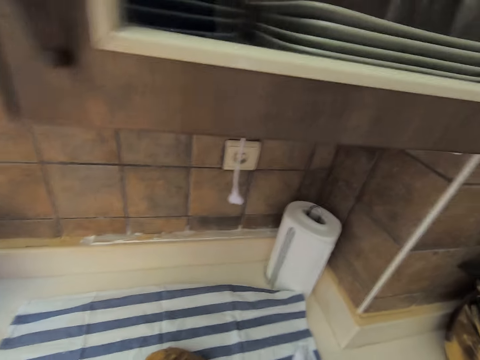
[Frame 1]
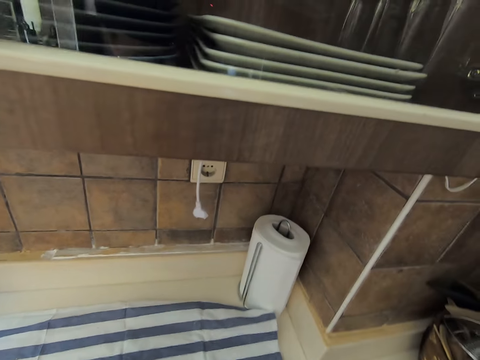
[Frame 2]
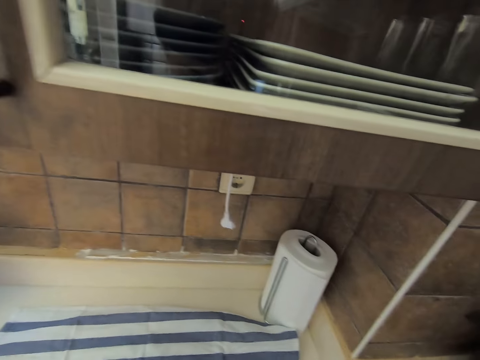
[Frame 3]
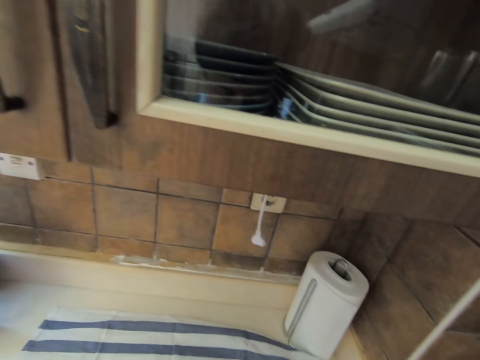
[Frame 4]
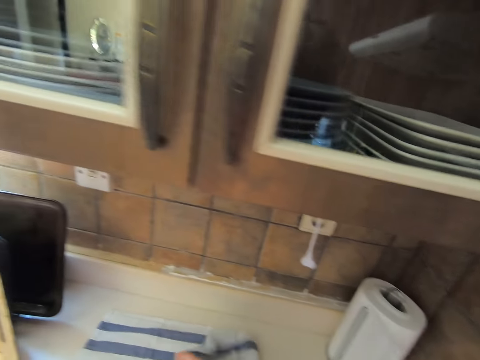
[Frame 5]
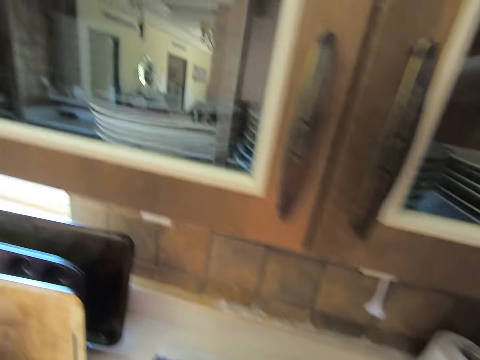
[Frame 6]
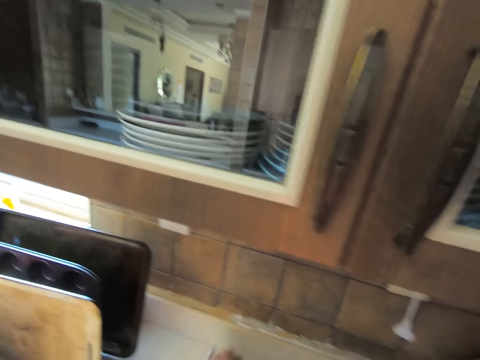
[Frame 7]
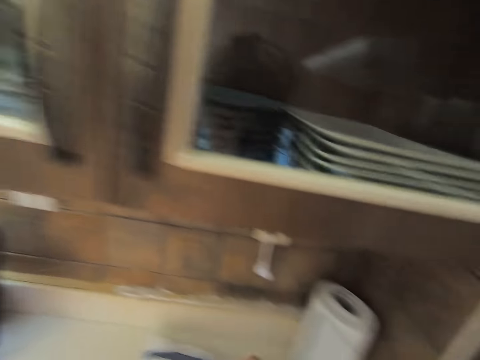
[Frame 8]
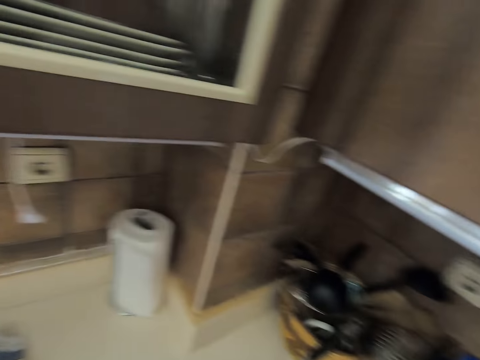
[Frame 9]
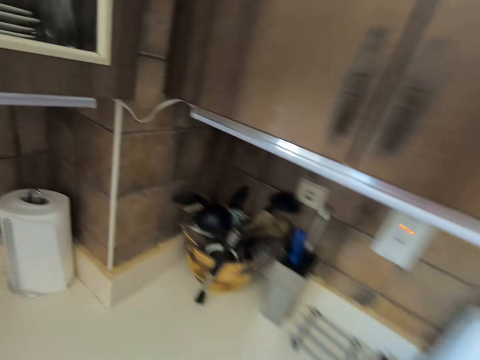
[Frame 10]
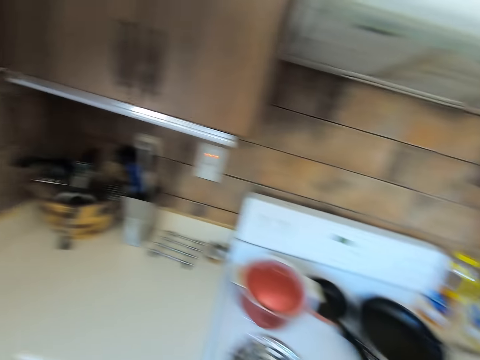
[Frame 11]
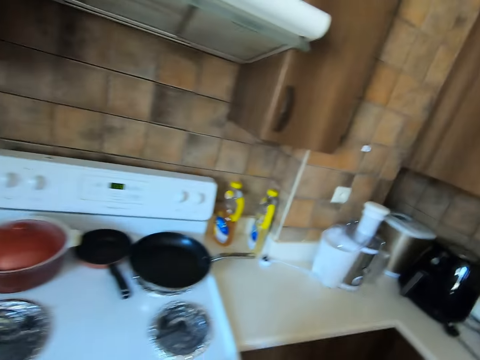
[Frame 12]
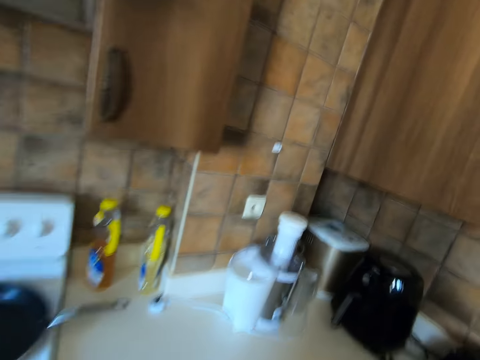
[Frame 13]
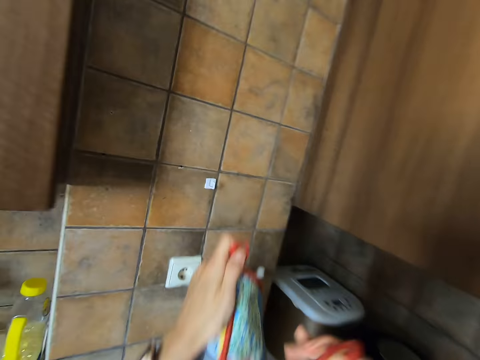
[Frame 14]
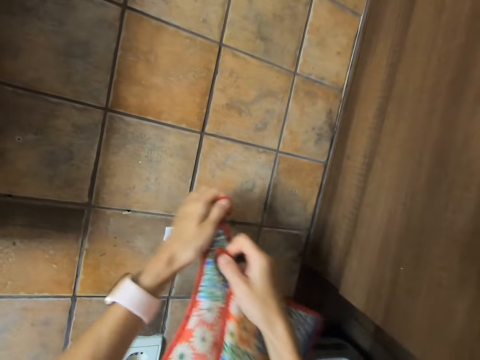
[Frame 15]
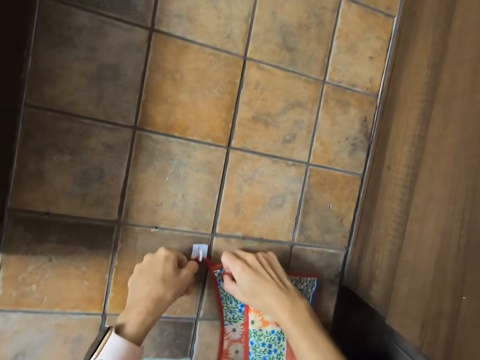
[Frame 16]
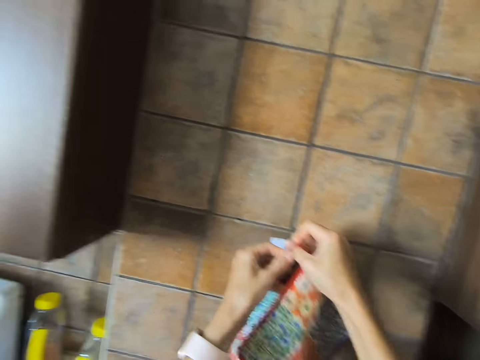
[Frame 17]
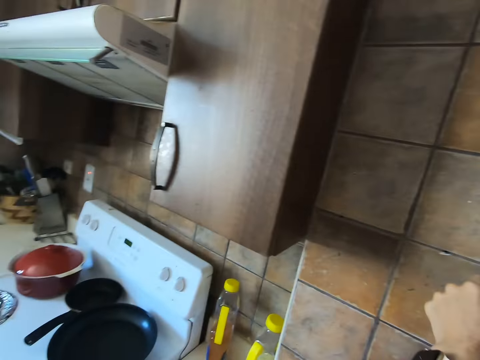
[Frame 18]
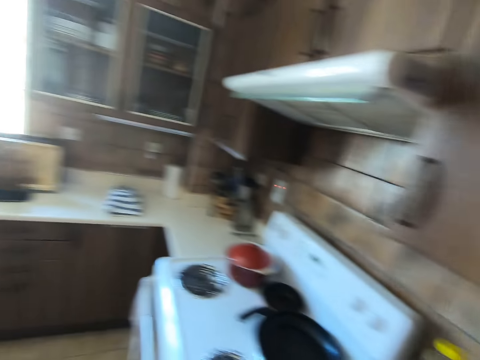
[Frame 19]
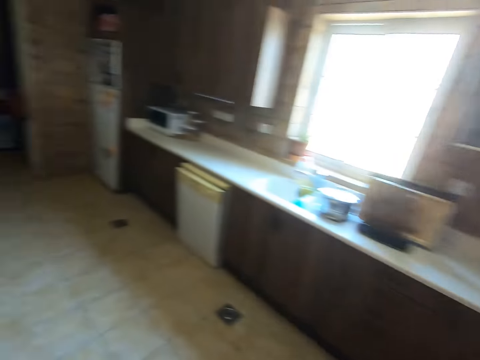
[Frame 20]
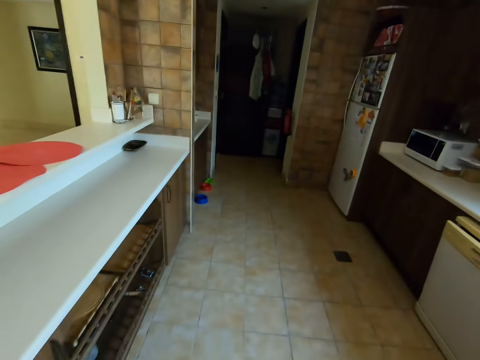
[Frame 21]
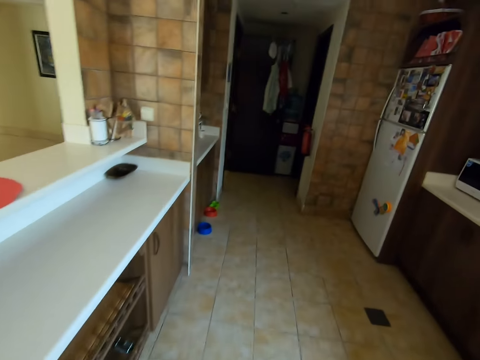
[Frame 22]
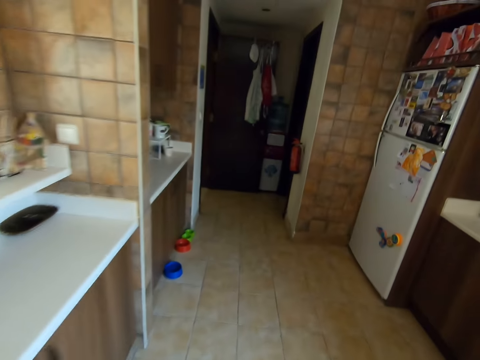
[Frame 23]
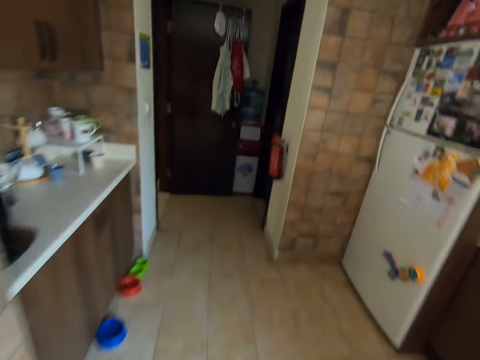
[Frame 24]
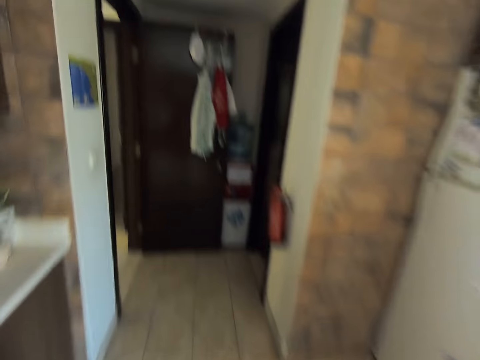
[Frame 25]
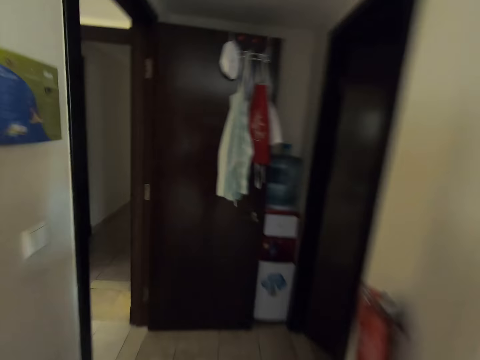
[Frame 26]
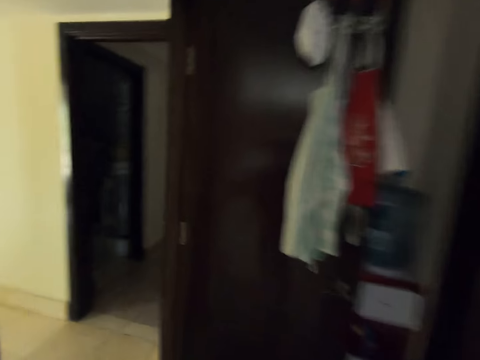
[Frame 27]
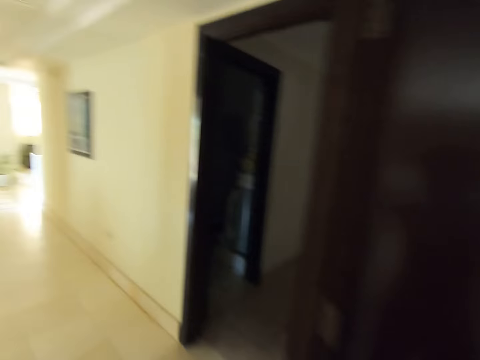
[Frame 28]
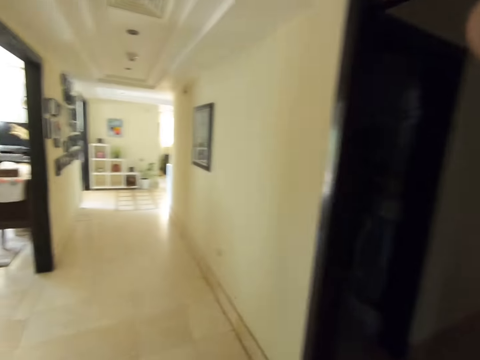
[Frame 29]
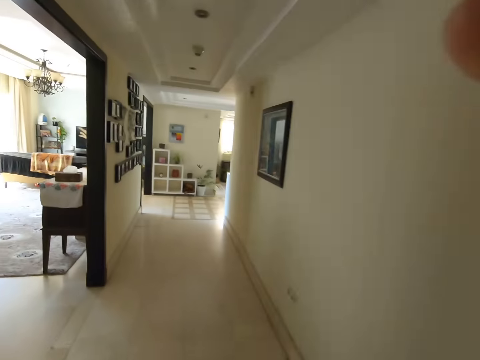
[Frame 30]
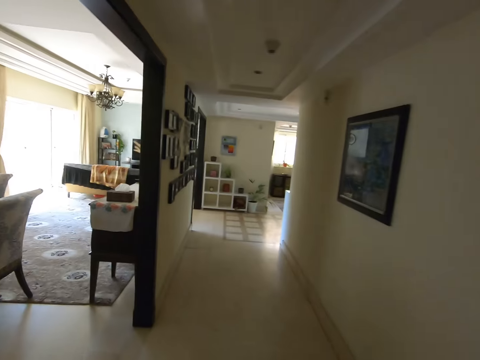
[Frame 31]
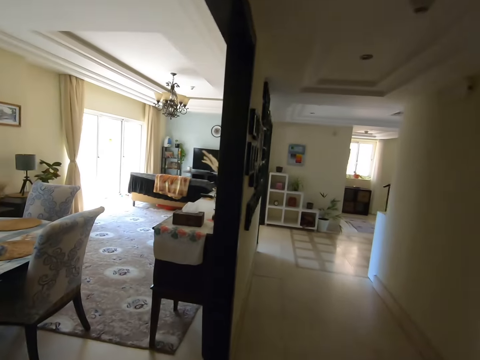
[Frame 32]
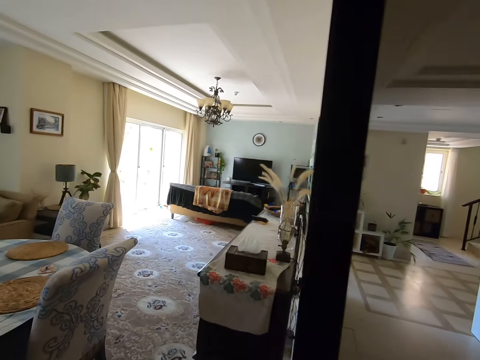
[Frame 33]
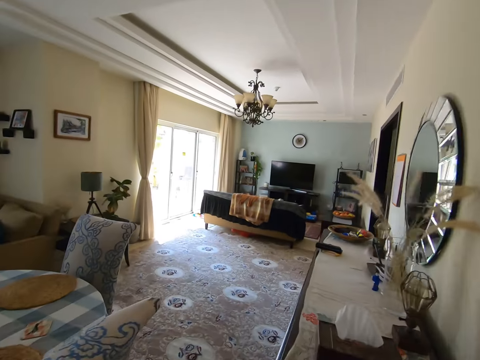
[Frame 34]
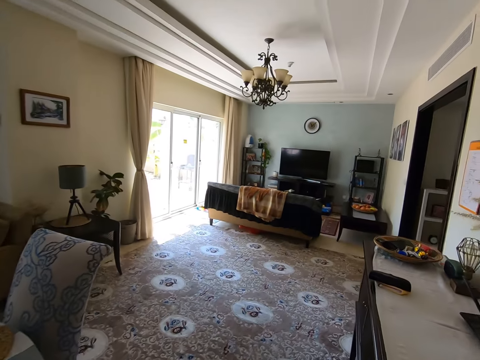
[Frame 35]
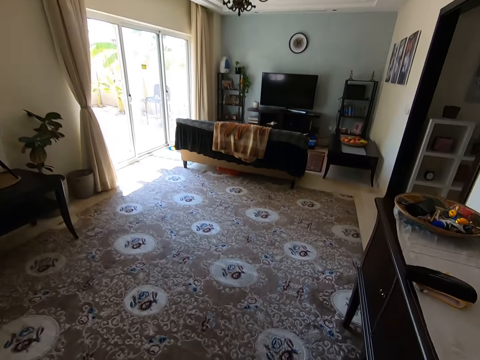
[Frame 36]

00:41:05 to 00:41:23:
The camera wearer folds a towel on the surface. They walk in the kitchen. They move to the corner. They hang the gloves on the wall sticker. They walk away. They walk to the dining room. They adjust the camera.
